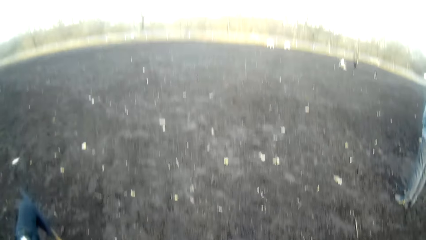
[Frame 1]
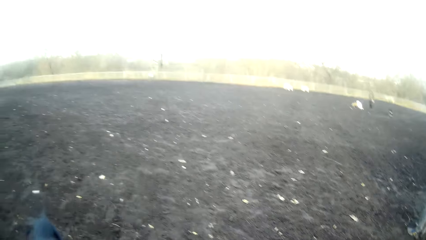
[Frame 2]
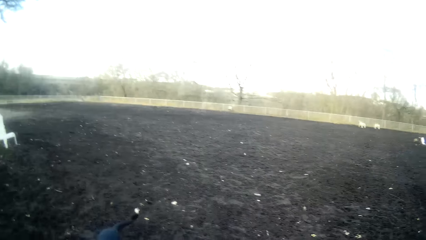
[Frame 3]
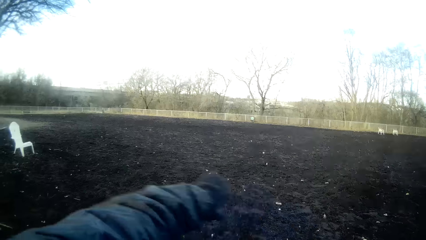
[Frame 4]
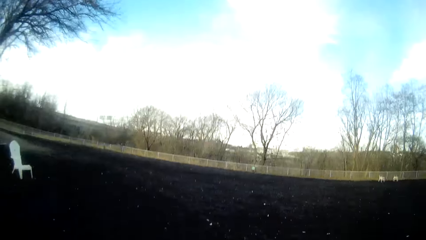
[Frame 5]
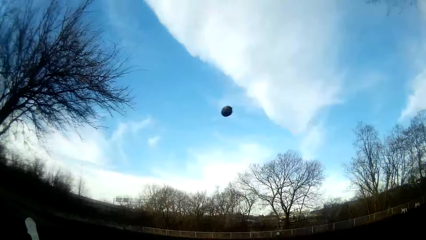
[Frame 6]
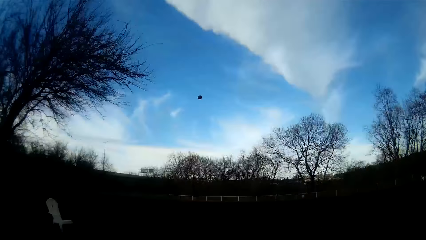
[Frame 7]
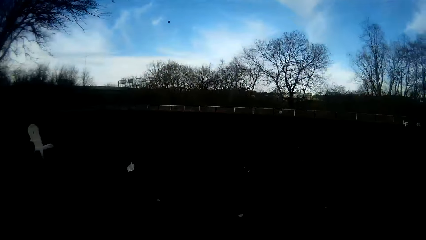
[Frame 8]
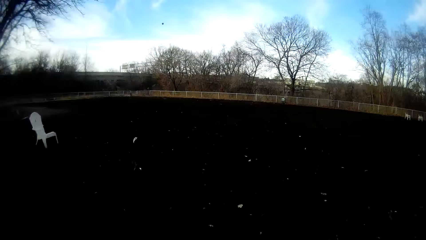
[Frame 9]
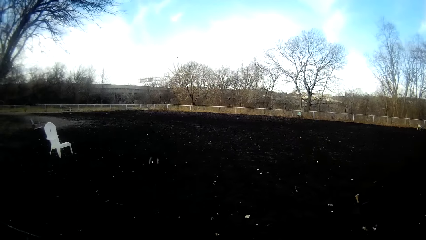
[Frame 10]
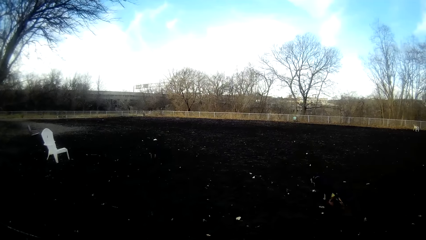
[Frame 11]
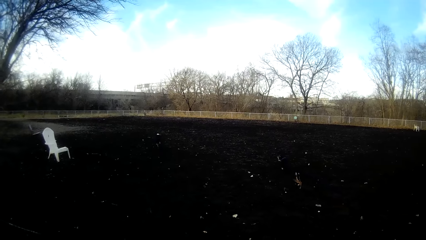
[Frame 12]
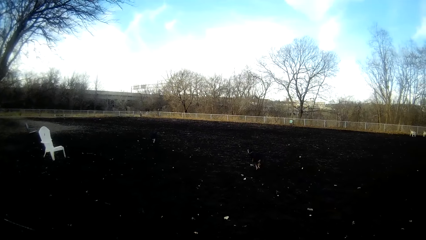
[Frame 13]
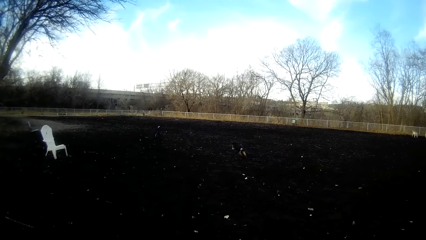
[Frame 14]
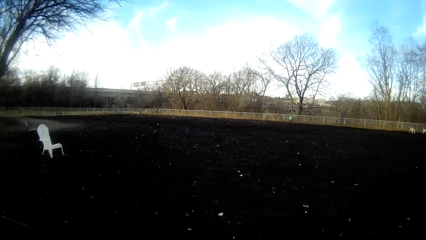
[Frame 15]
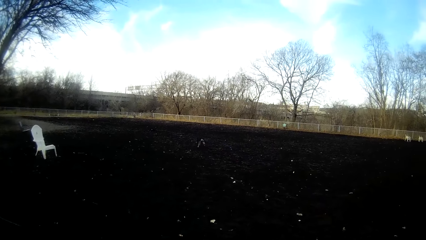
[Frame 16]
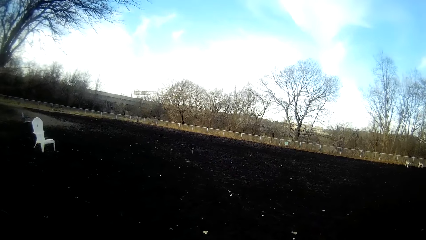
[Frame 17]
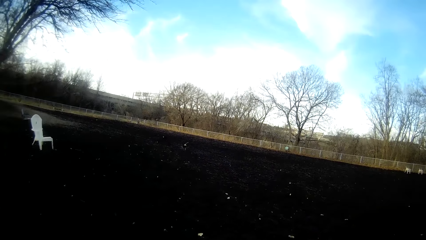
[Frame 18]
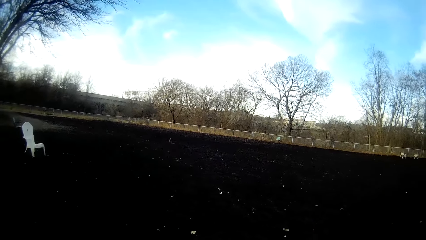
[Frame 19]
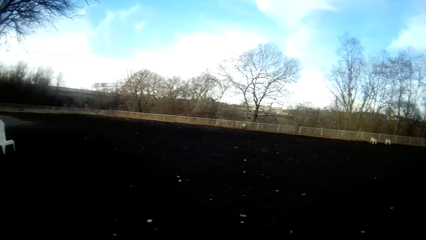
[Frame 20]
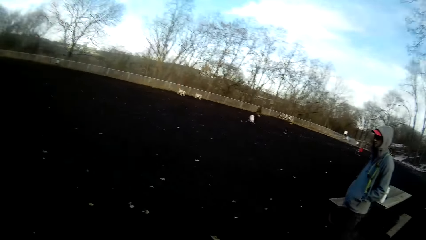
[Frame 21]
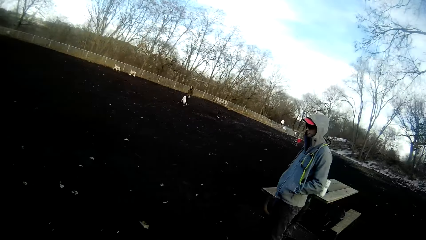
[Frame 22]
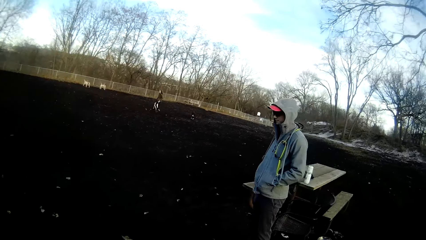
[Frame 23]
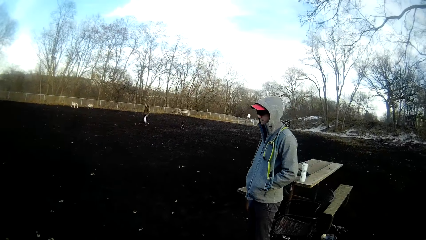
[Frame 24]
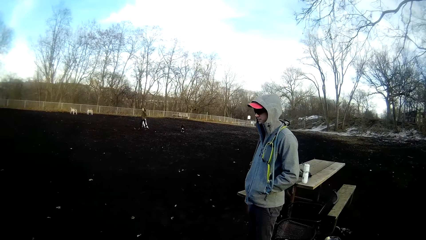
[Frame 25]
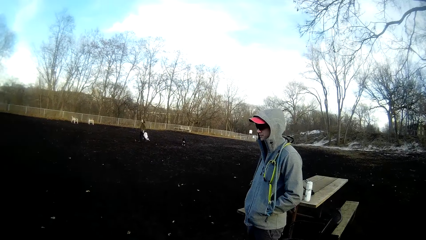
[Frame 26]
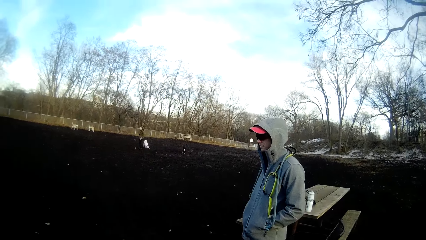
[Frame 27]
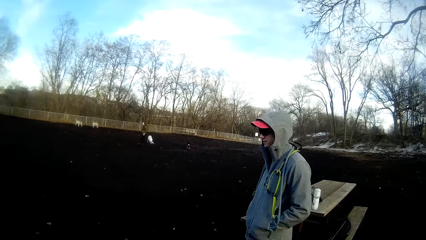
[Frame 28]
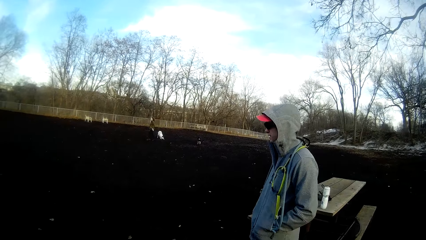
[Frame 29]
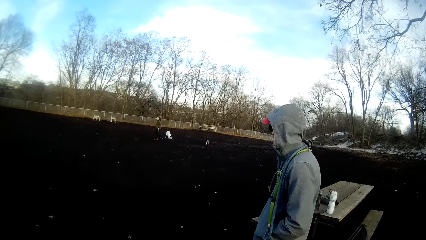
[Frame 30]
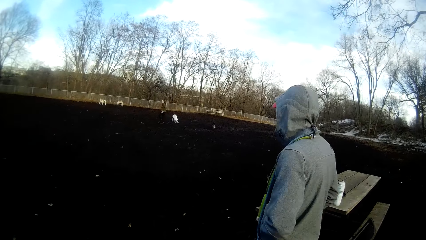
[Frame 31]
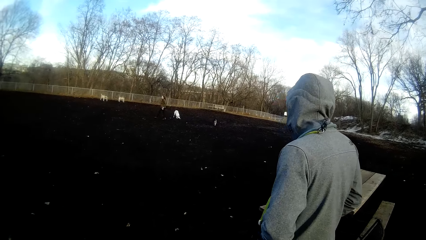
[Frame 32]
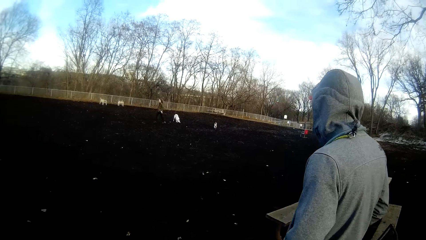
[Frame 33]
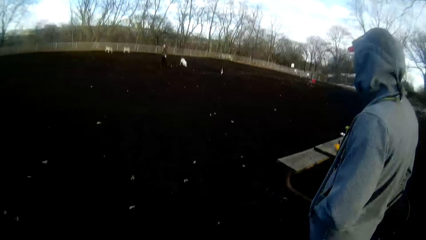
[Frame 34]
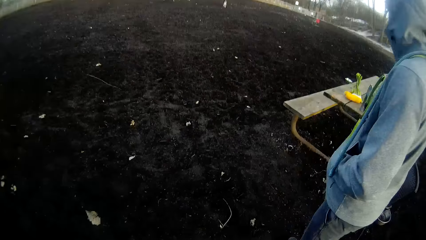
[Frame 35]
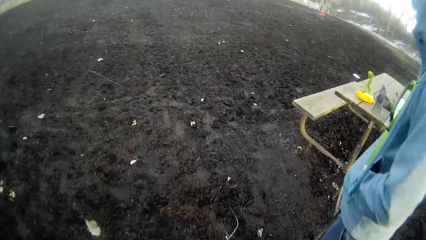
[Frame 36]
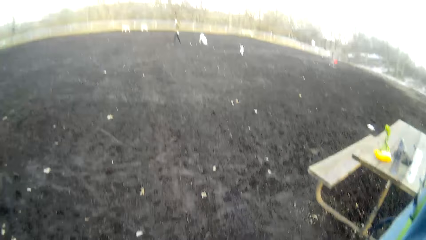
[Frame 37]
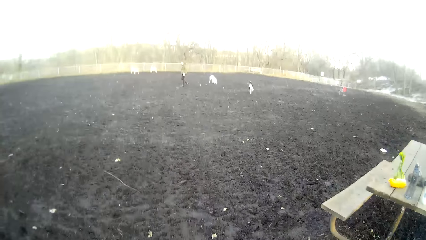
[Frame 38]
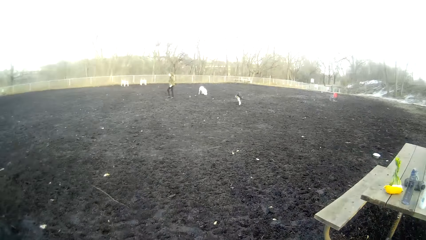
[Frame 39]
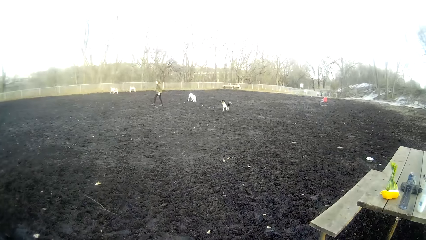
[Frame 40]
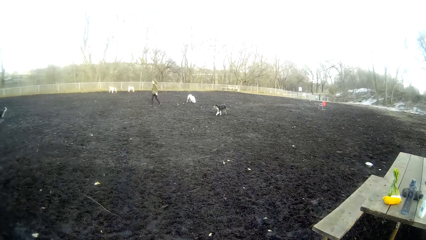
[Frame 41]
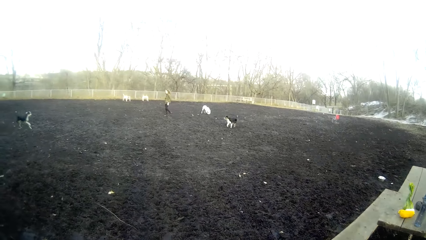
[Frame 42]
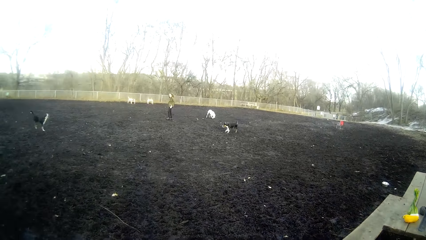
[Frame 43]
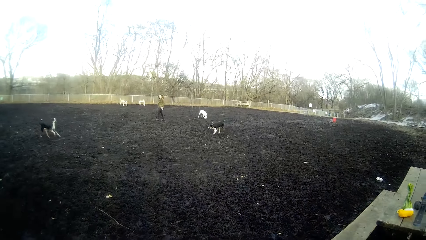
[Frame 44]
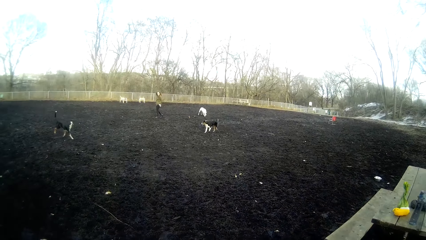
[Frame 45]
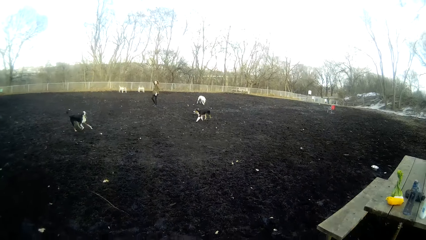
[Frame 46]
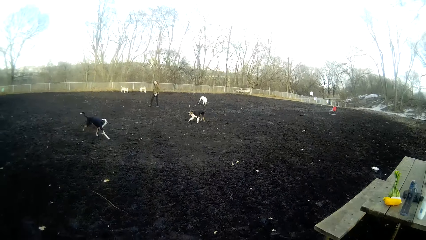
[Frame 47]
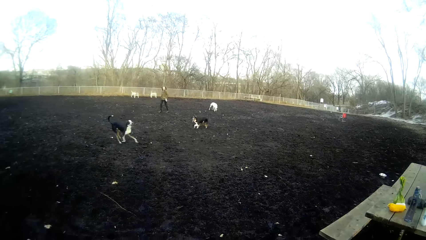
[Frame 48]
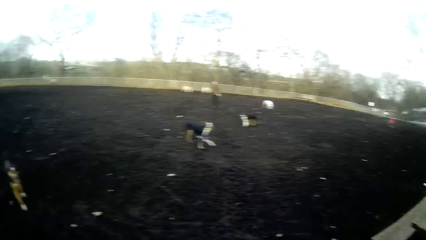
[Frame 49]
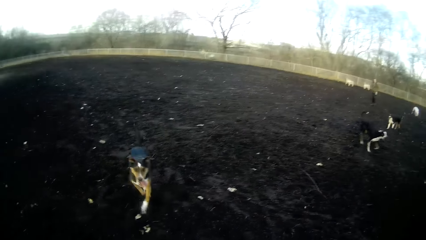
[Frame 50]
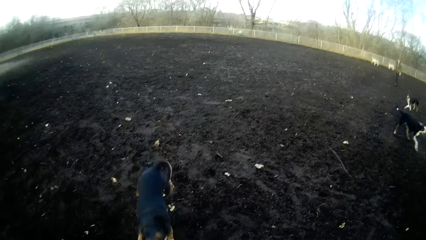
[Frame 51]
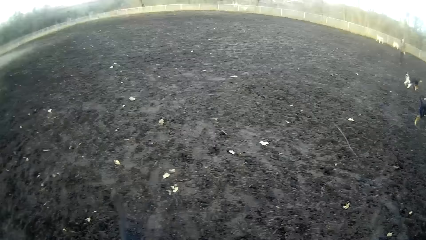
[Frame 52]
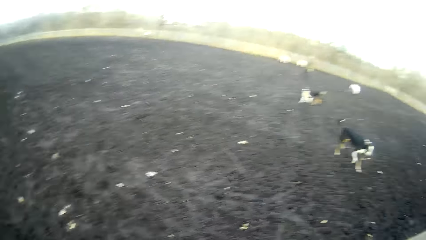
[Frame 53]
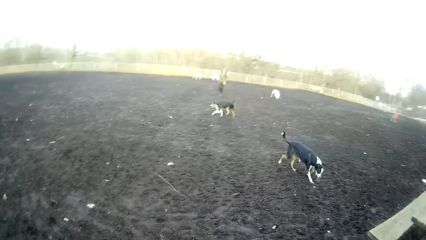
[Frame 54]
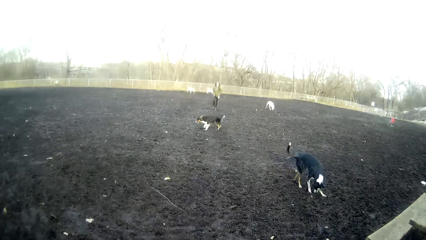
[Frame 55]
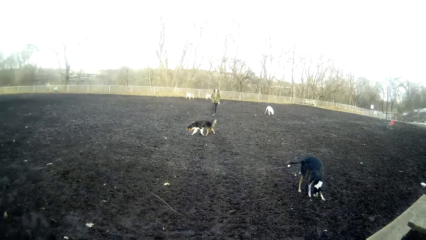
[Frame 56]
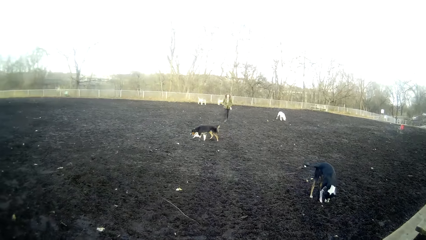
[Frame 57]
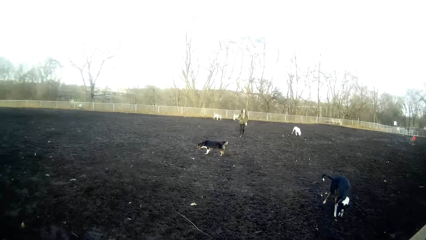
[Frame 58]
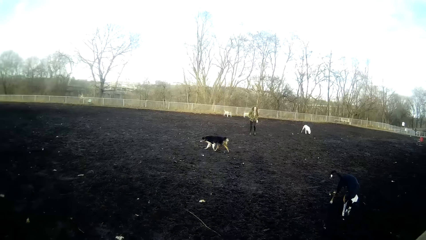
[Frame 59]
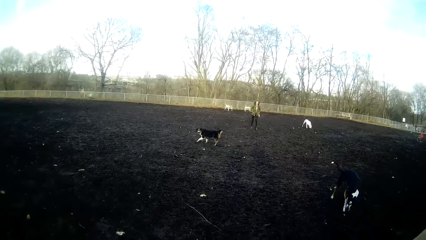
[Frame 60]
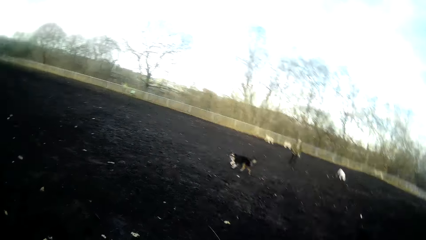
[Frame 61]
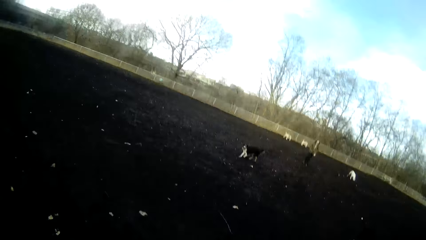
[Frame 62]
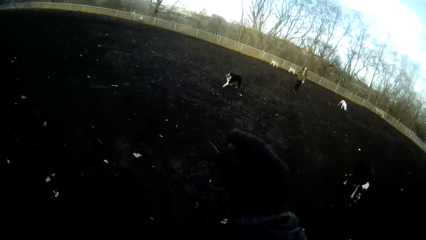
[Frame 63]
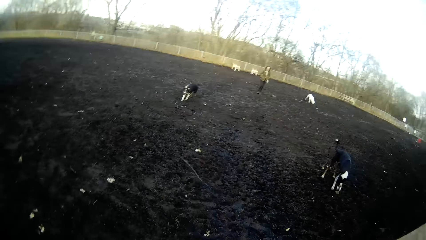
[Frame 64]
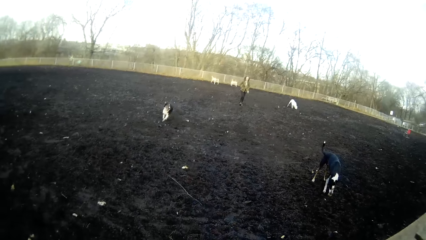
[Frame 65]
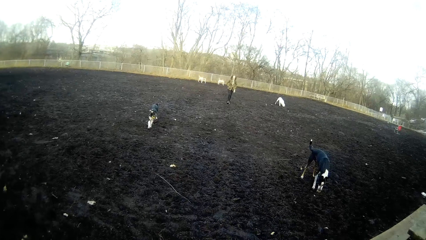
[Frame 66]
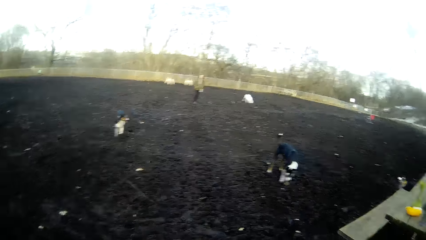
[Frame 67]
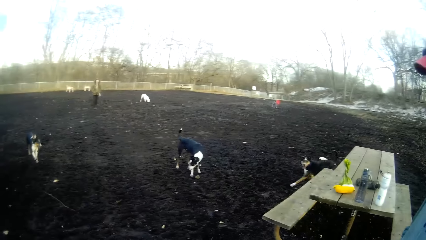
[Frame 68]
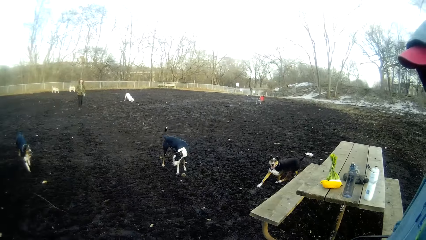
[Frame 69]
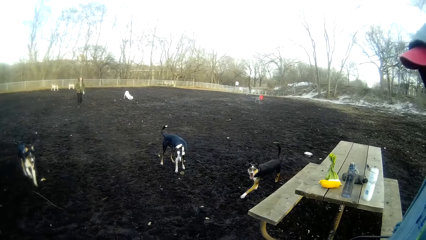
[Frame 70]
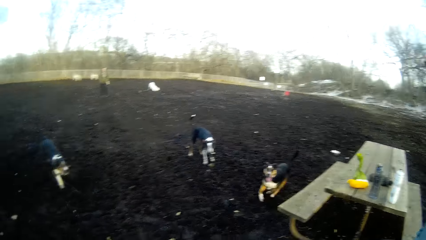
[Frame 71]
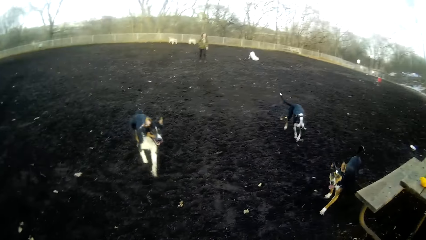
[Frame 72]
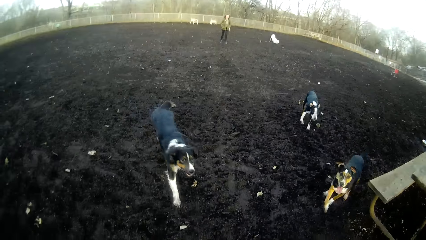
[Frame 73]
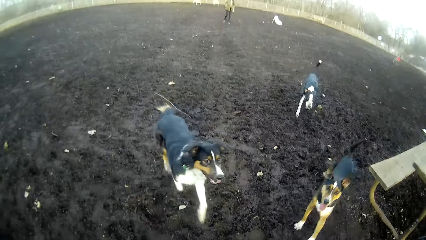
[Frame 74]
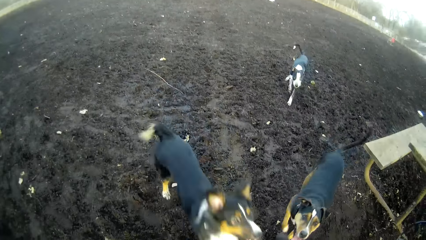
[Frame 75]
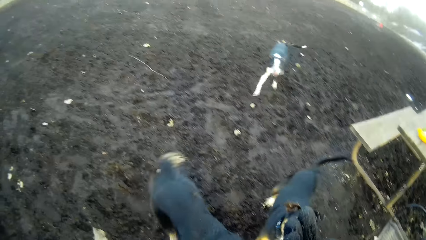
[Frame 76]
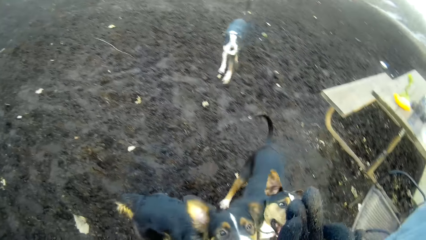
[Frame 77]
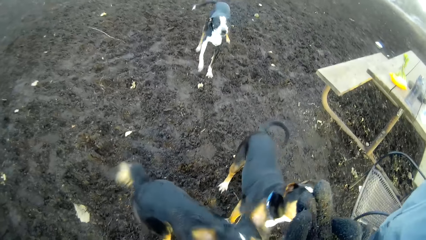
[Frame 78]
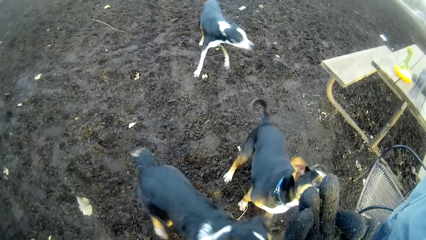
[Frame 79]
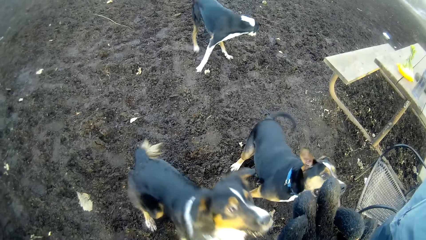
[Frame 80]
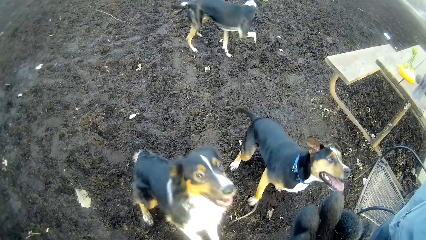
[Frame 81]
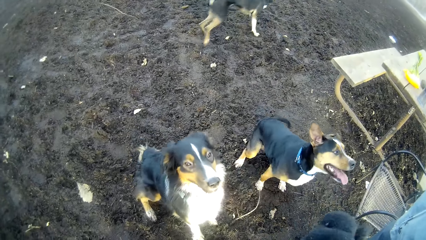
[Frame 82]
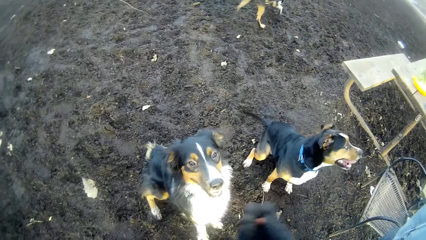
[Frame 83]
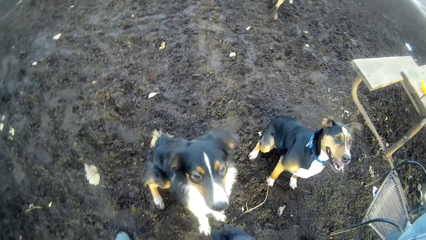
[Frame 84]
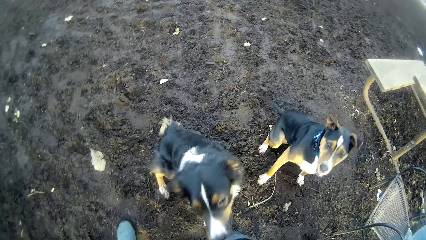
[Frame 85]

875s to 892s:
The camera wearer throws the tennis ball on the field with his right hand. A dog runs after the tennis ball with another dog. The camera wearer watches the dogs run after the ball. He looks at a man. He looks at the dogs. A woman walks around the field. The camera wearer holds a stone with his right hand. He plays with the first dog. The man plays with the other dog.
